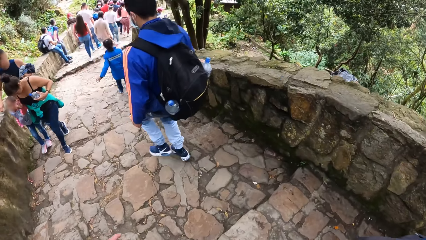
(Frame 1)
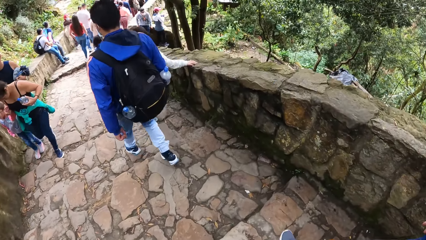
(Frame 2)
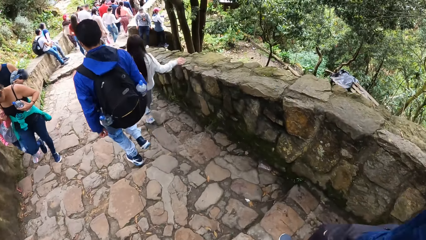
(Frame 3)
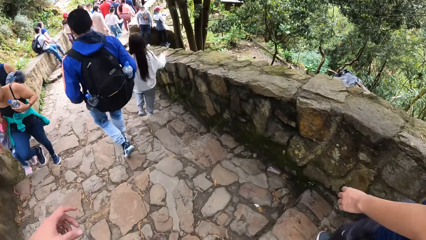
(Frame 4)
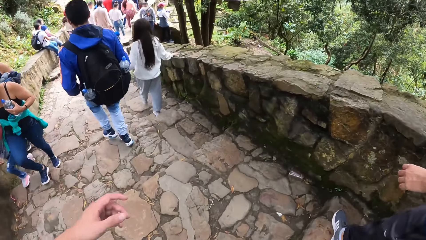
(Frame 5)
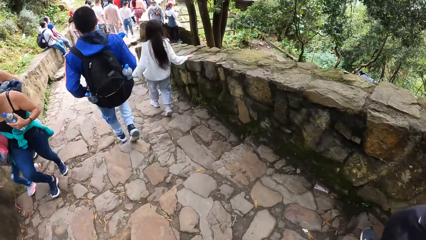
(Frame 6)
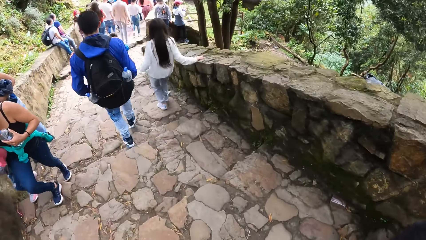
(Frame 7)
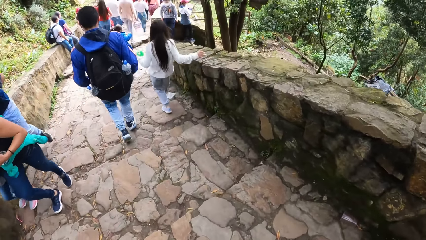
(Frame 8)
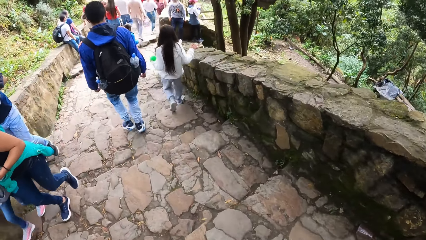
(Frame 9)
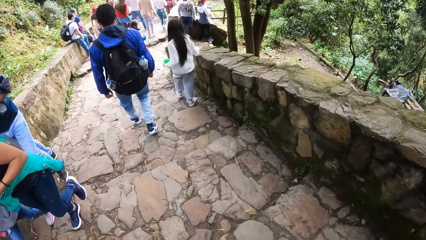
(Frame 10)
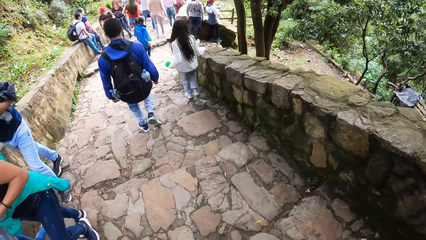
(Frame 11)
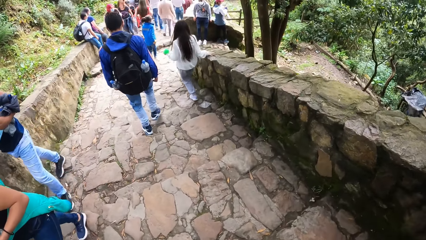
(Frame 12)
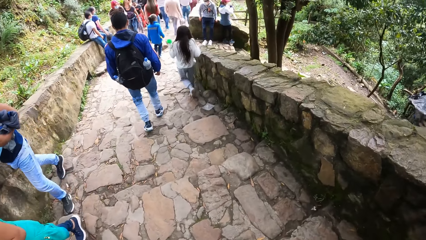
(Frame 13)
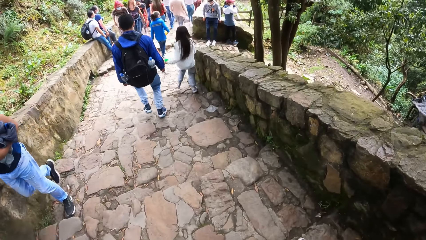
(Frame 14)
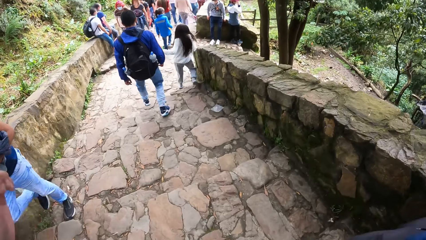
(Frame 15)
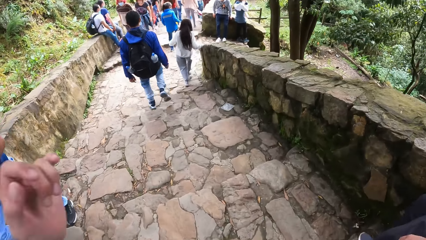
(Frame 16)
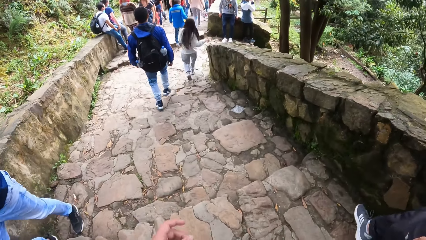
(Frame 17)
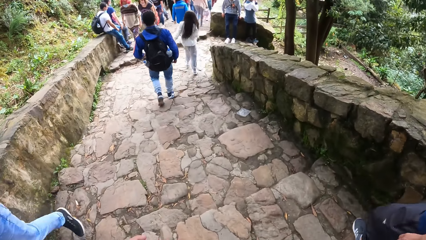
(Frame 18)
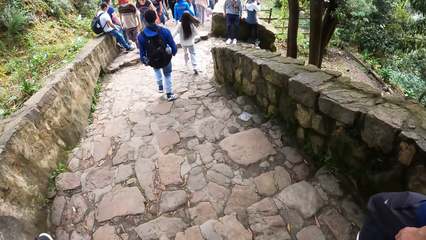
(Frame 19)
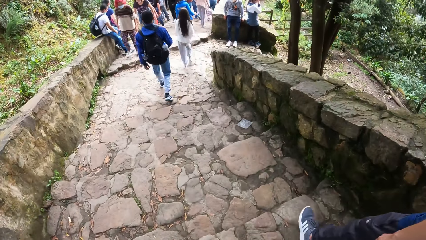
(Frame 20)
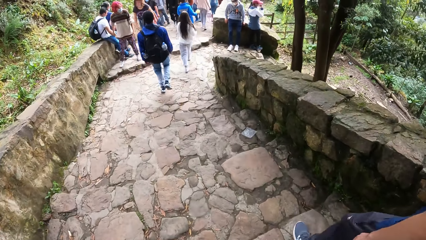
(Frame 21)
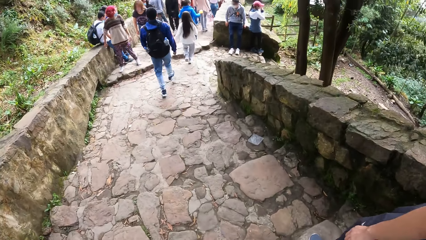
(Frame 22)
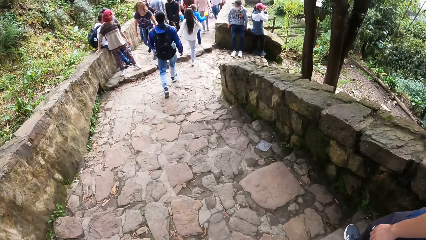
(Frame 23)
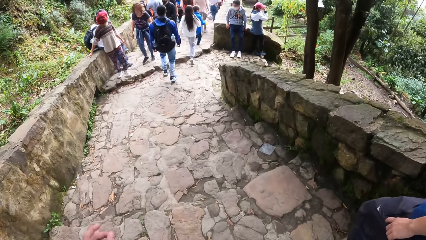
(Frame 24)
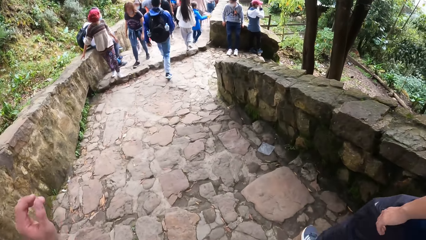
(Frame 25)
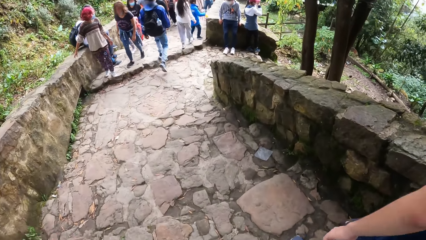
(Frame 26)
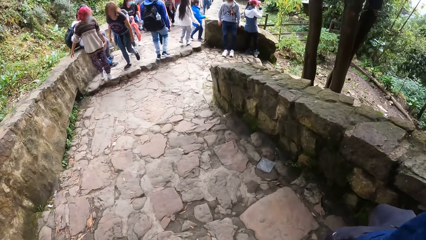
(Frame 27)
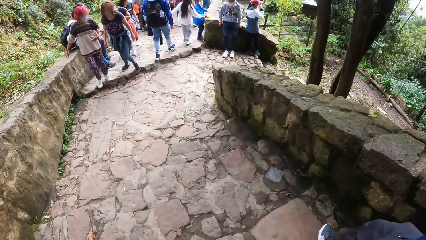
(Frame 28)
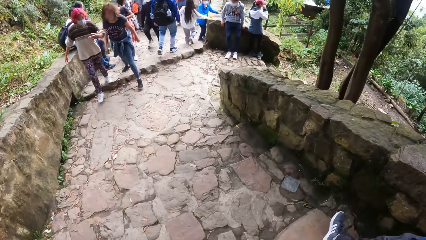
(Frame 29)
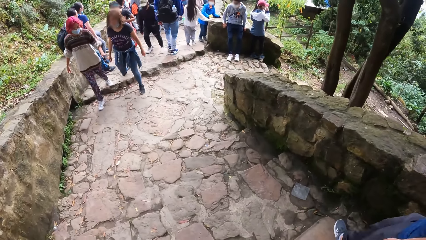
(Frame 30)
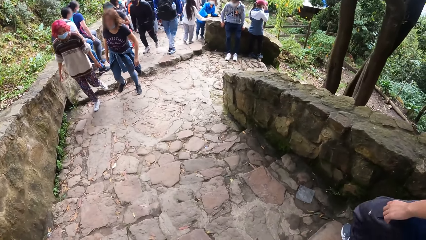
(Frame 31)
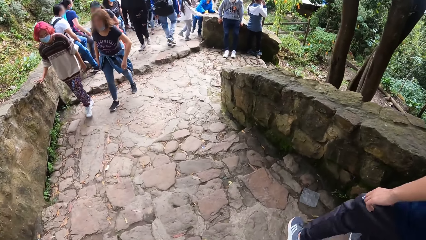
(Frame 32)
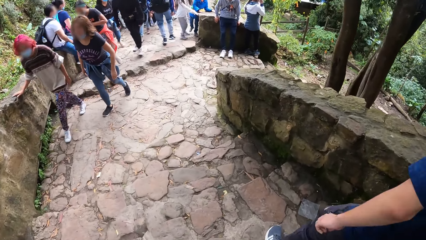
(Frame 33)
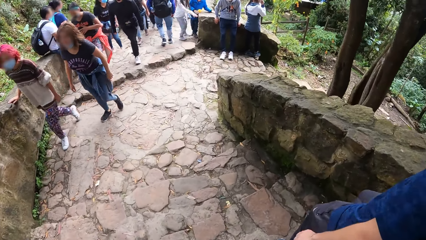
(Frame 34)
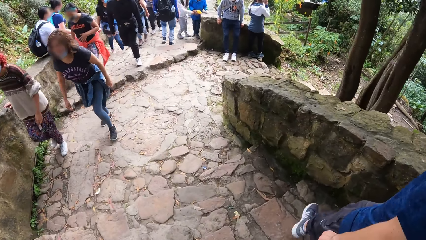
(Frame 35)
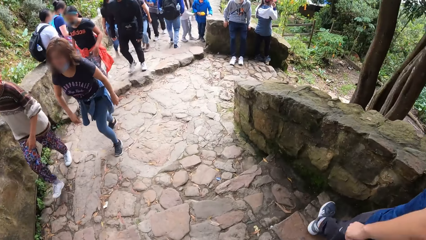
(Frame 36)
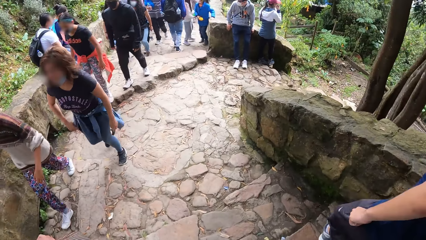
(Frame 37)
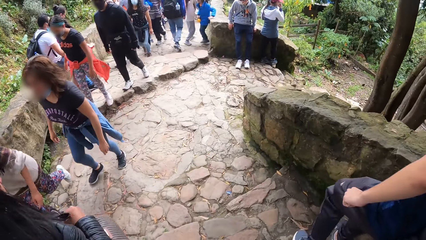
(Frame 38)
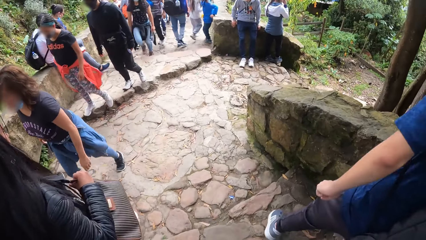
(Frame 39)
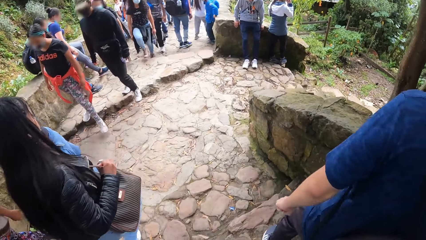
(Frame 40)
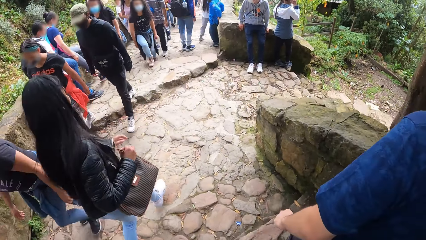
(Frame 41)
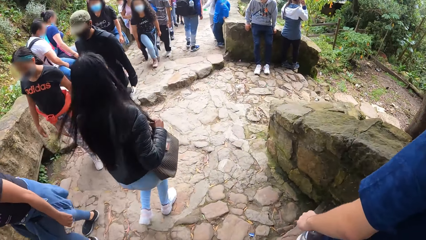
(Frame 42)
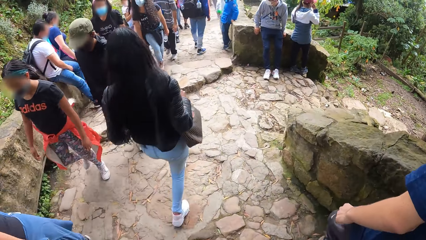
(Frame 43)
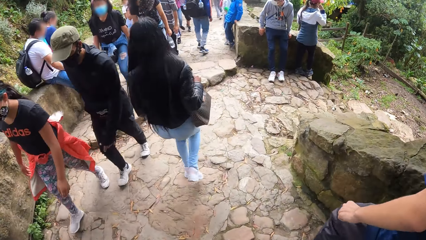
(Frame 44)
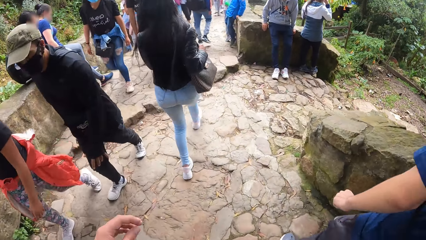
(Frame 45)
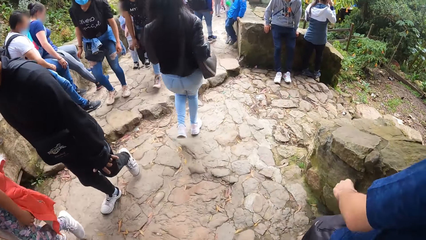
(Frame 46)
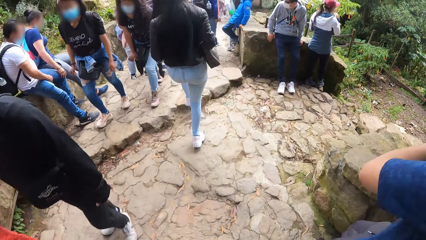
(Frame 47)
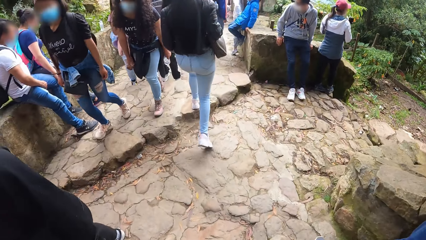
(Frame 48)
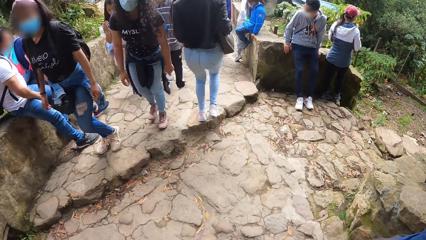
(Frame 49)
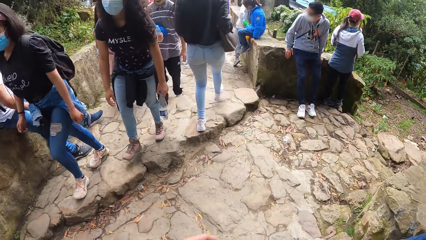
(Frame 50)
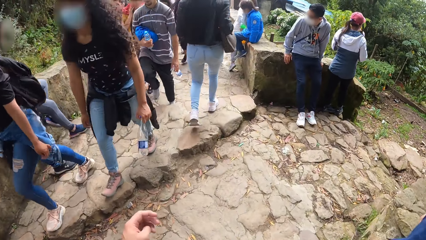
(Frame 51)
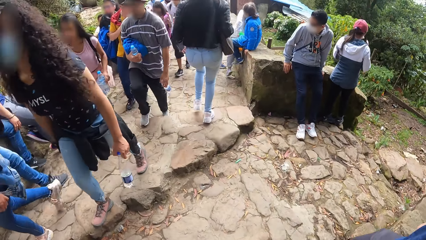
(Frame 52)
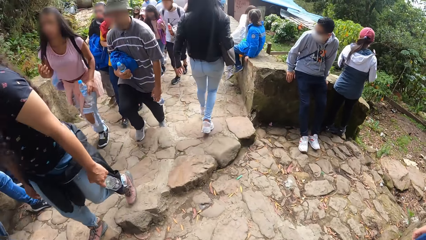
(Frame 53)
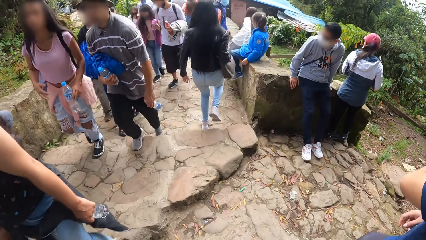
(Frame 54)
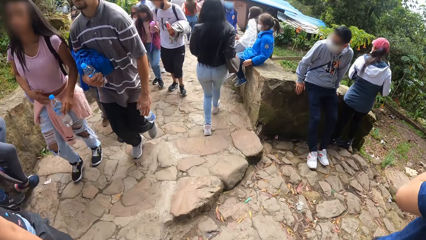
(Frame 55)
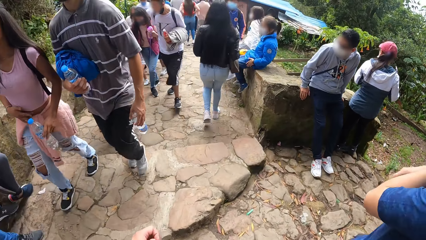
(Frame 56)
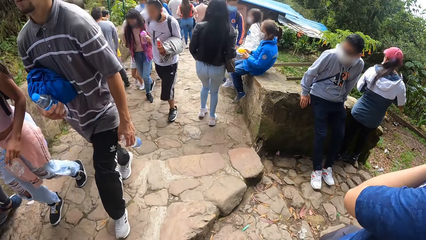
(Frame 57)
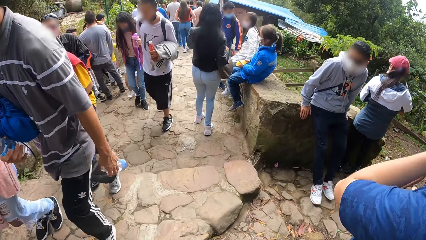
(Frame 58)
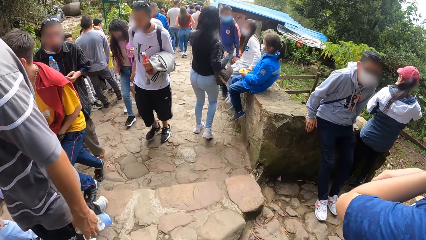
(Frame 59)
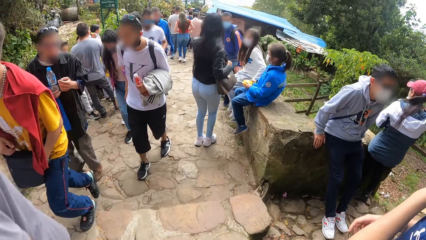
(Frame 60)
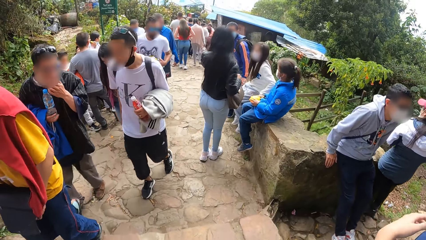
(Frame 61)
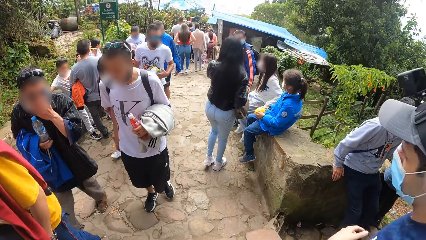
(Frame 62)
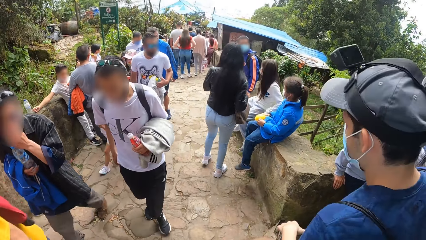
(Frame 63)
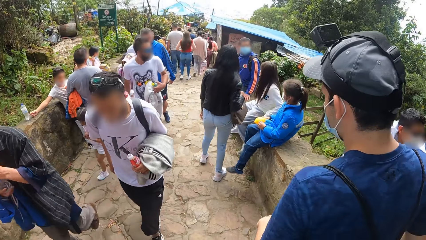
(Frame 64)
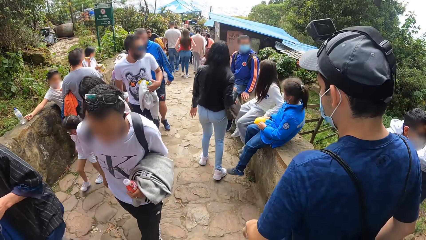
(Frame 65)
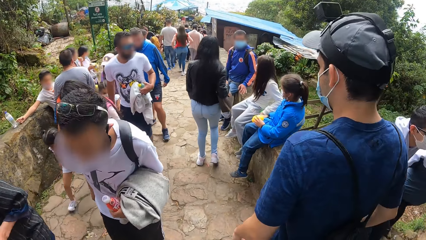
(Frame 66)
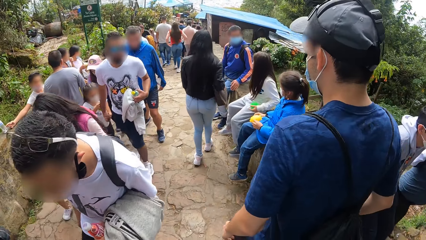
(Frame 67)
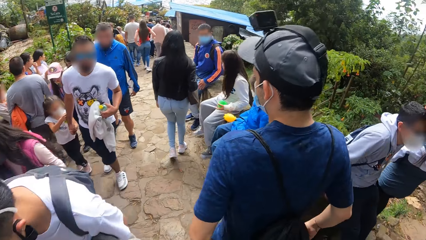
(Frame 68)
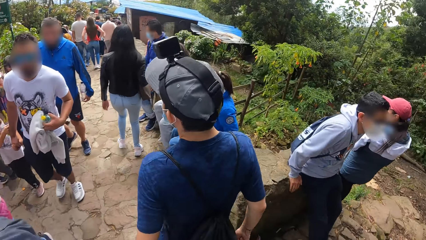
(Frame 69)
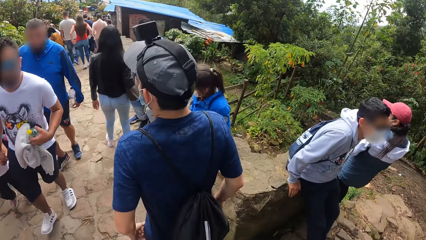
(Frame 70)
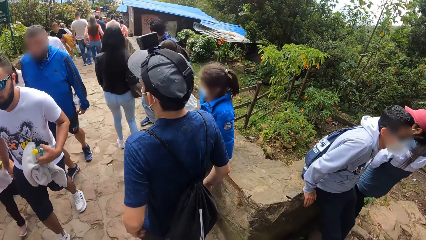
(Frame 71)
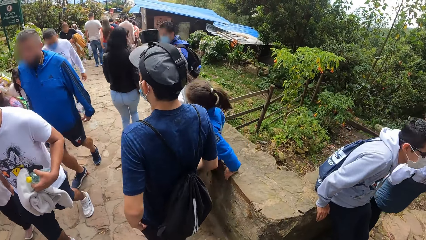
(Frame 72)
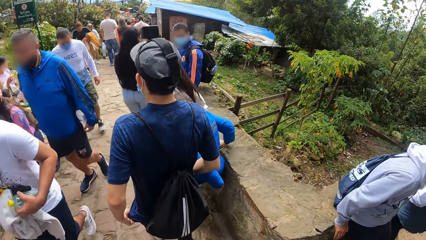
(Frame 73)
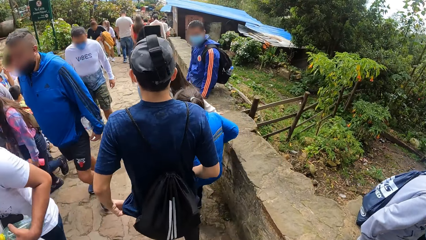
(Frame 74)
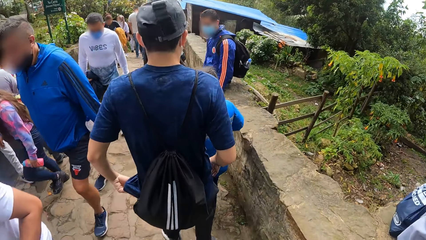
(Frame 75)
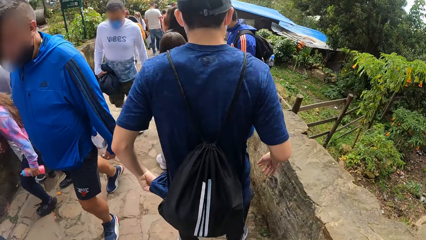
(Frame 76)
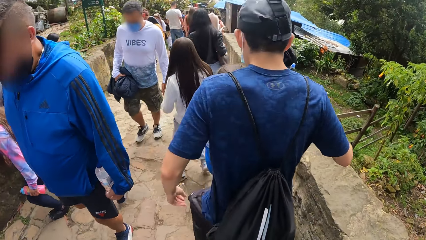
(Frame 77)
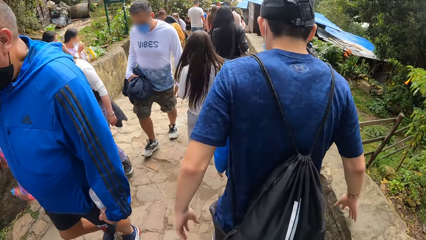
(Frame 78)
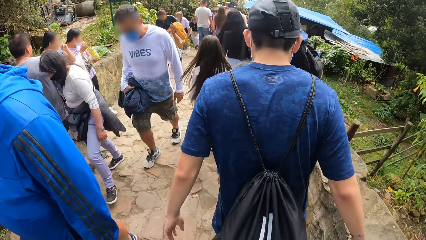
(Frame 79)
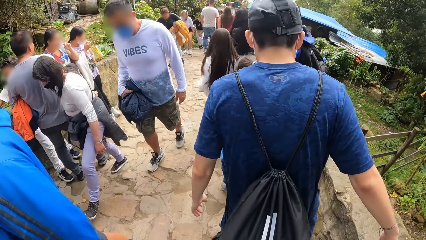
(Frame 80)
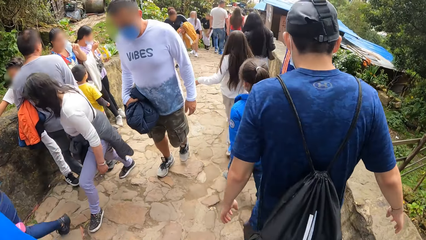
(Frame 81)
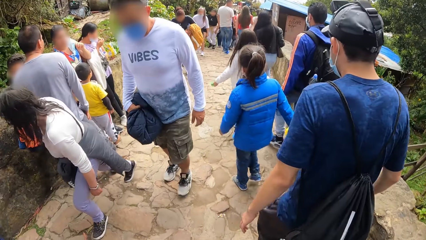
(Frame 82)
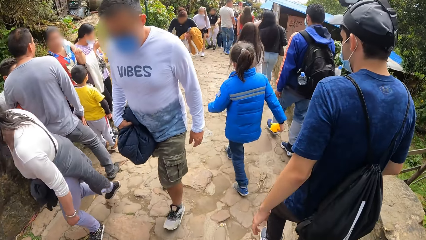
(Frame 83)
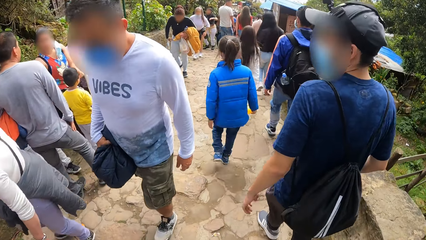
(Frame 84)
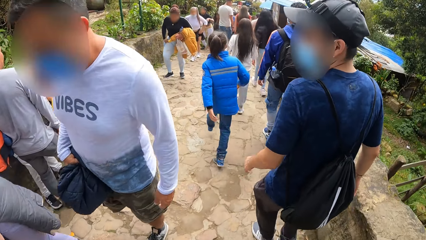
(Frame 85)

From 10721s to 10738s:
The camera wearer lifts her hand. She walks on the pavement.
